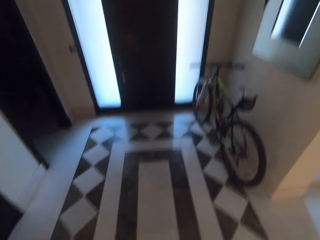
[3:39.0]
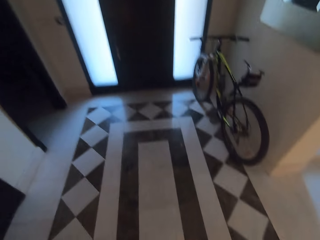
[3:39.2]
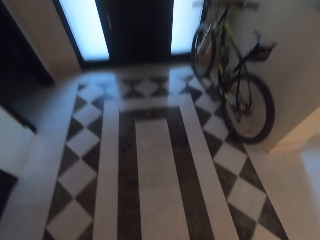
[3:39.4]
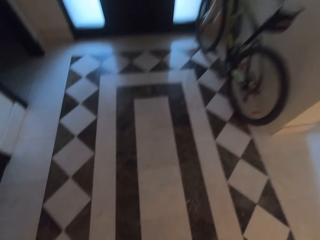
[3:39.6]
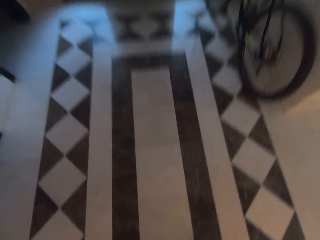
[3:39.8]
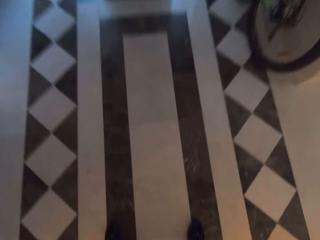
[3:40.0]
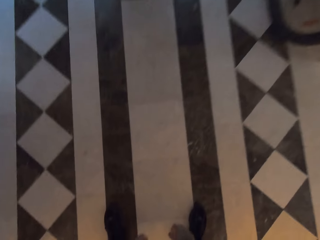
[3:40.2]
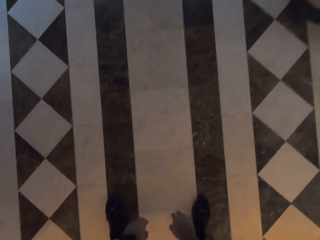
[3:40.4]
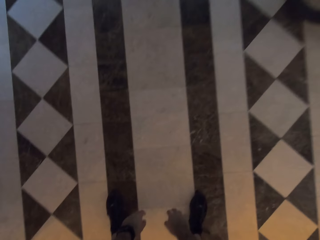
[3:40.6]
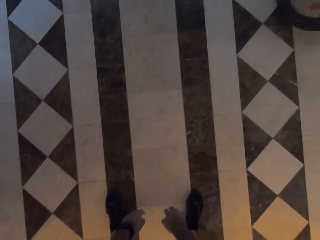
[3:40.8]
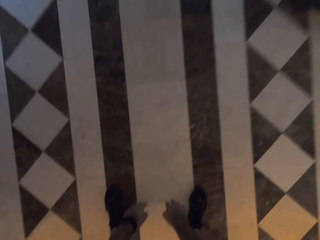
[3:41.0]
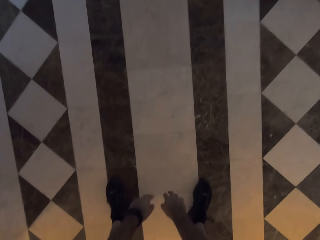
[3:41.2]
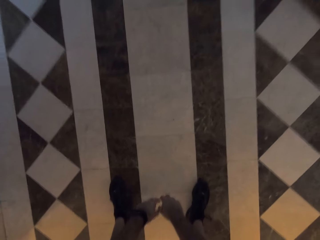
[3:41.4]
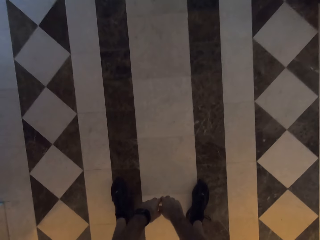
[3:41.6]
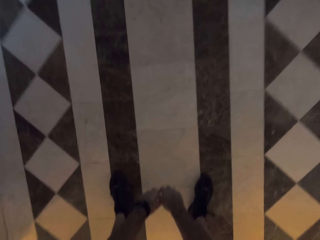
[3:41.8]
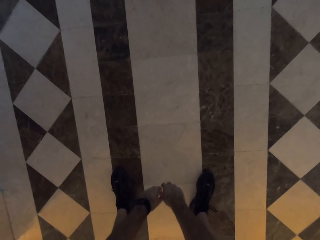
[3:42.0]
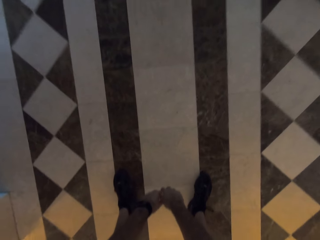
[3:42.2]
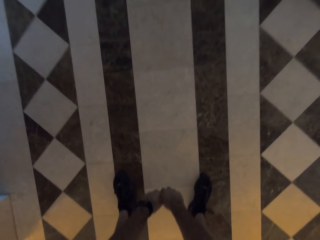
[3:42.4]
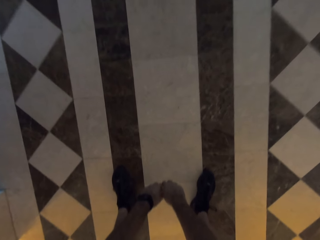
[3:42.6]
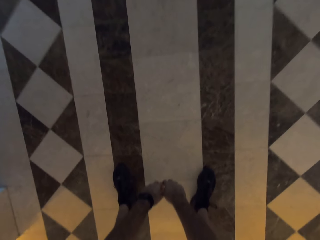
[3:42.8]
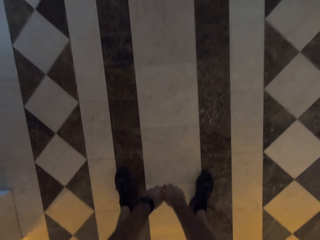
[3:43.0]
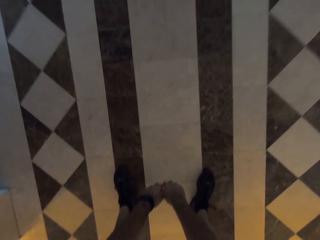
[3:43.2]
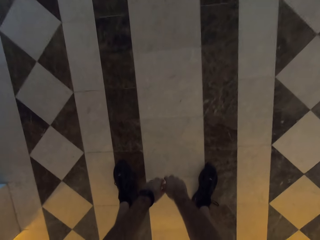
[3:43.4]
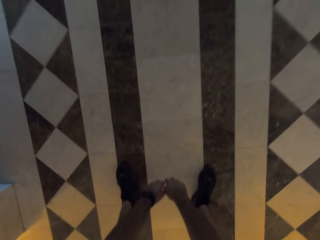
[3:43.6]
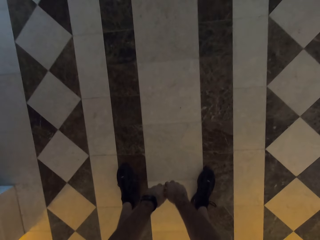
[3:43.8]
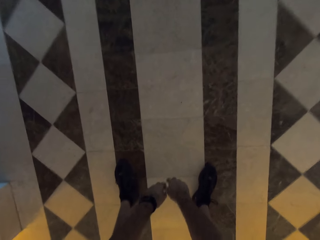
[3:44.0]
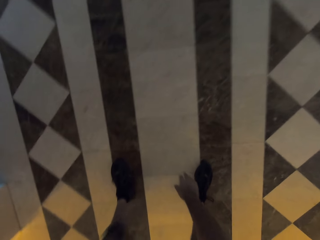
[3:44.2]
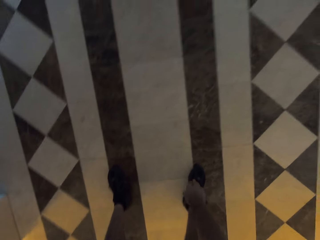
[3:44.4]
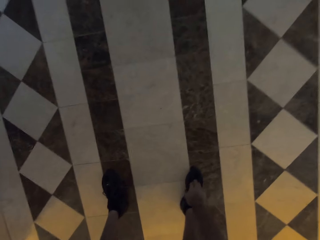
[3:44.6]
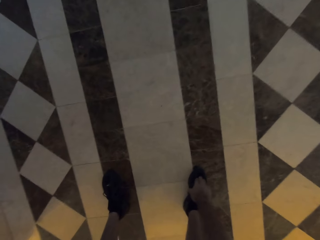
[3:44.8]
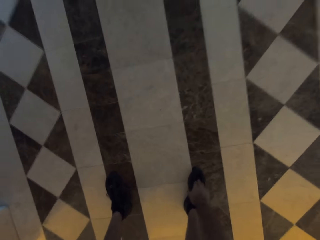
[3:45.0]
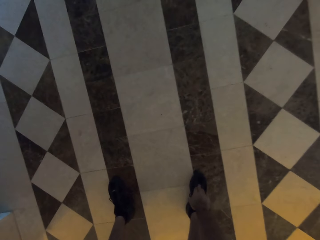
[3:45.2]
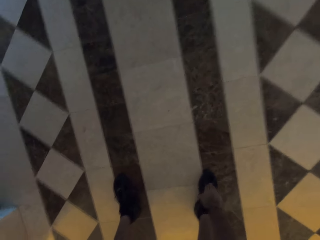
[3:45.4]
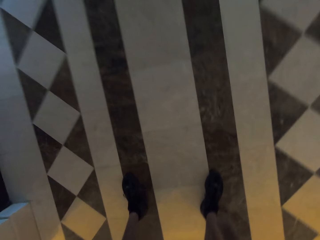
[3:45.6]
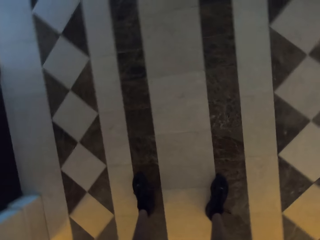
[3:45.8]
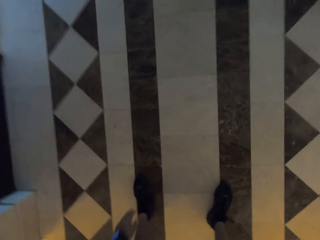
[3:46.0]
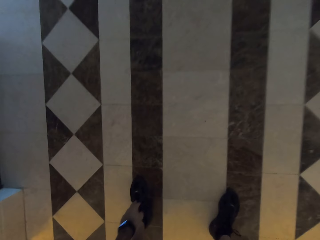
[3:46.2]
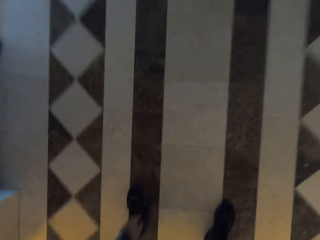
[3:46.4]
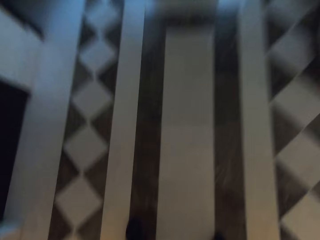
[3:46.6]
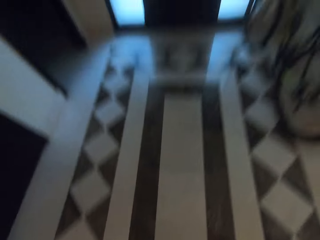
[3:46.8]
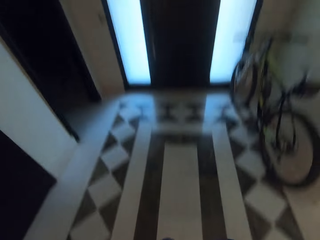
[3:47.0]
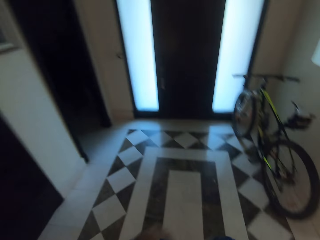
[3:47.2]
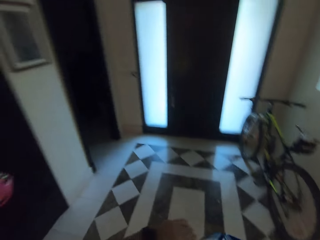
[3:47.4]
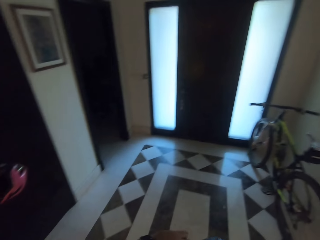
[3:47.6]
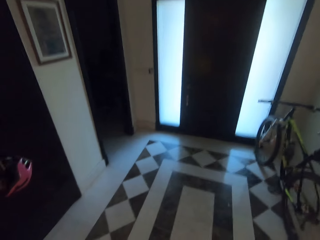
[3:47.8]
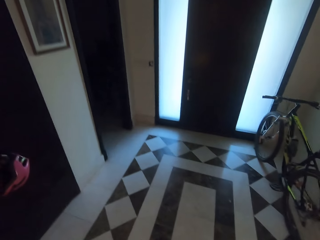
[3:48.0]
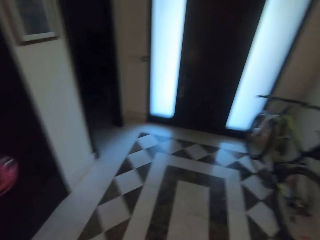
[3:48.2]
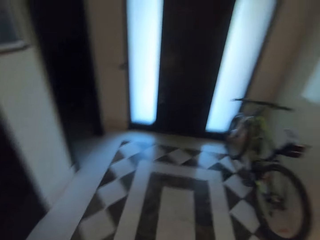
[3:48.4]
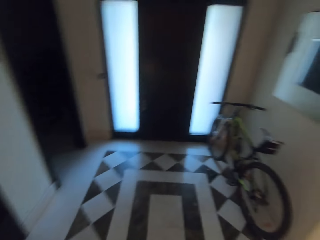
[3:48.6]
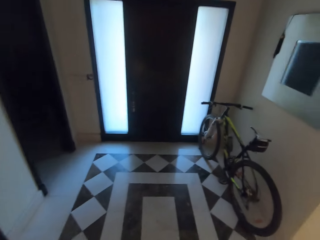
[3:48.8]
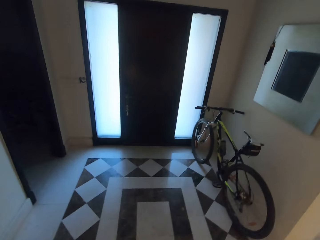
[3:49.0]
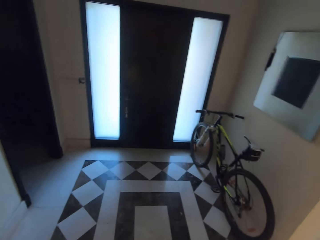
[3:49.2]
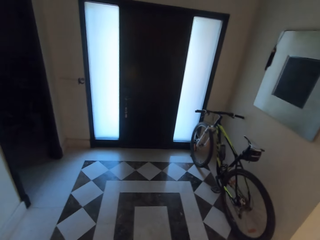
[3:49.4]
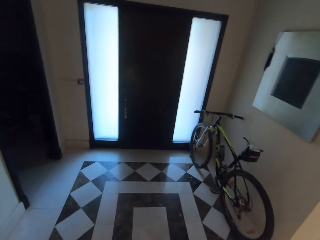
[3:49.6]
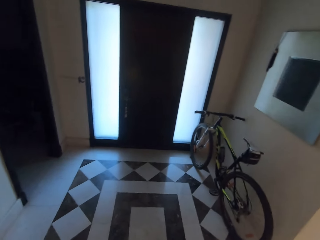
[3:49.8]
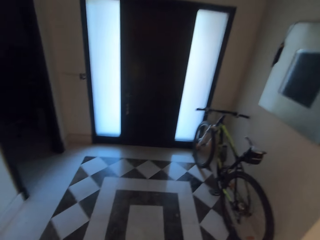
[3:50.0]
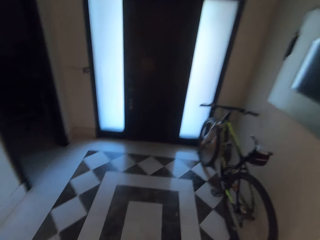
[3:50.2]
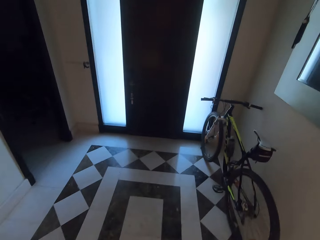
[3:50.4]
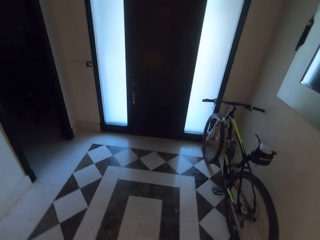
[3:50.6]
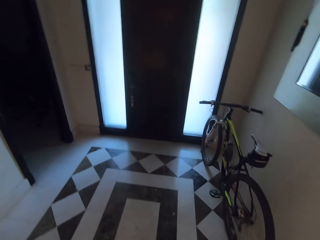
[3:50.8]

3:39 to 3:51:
The camera wearer squats. He touches his hands. He stares at the door.

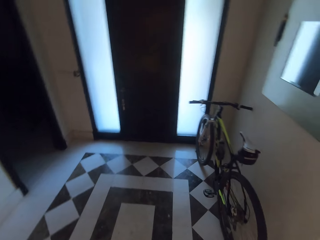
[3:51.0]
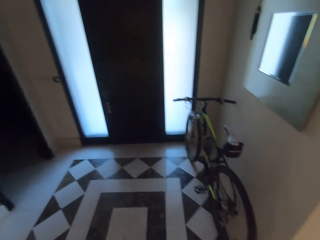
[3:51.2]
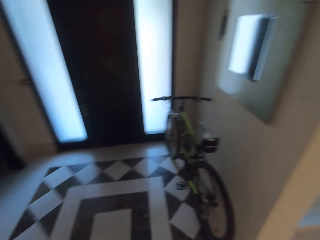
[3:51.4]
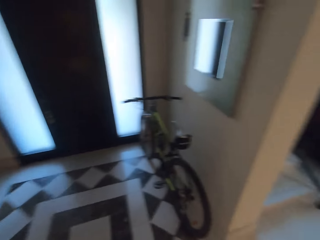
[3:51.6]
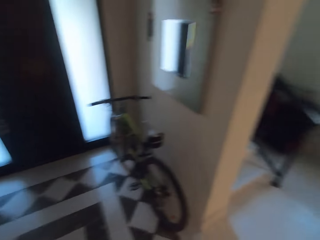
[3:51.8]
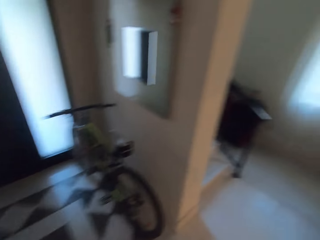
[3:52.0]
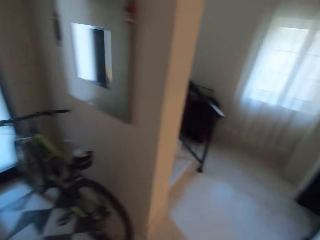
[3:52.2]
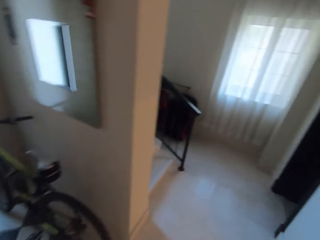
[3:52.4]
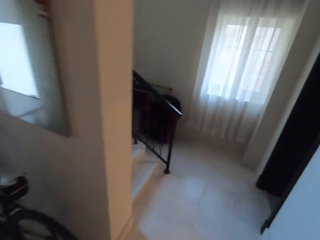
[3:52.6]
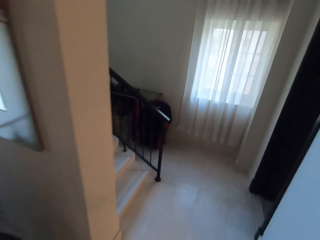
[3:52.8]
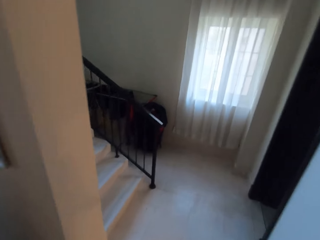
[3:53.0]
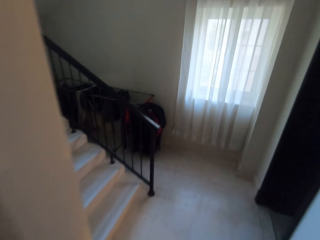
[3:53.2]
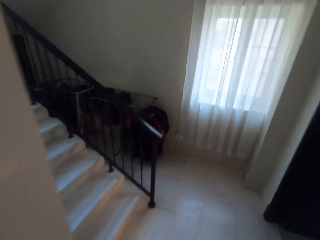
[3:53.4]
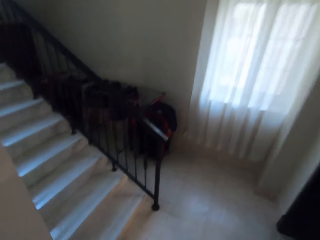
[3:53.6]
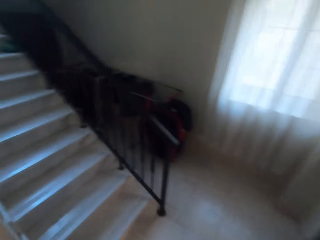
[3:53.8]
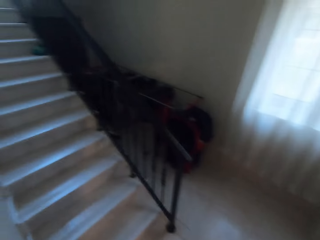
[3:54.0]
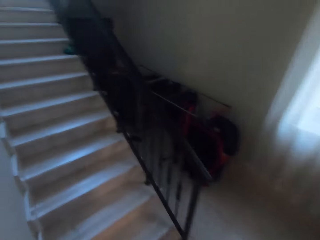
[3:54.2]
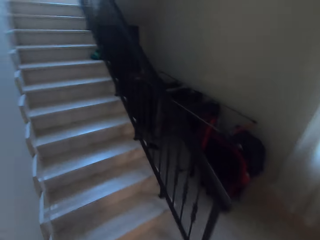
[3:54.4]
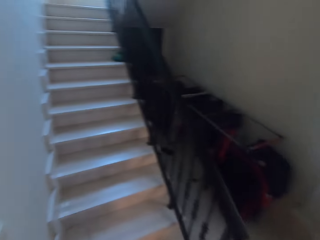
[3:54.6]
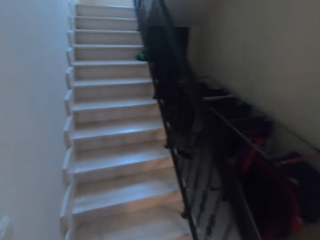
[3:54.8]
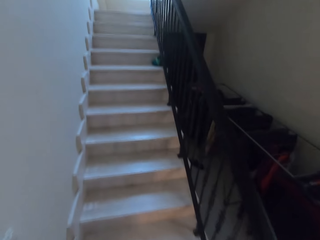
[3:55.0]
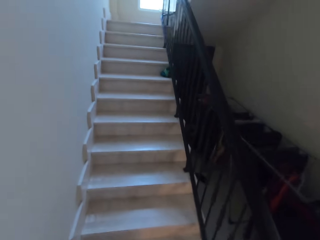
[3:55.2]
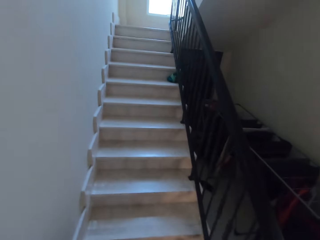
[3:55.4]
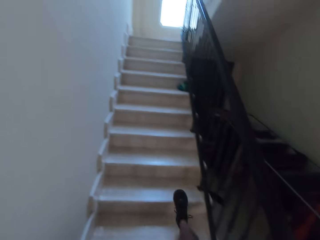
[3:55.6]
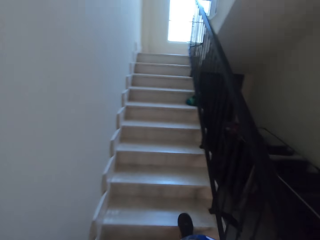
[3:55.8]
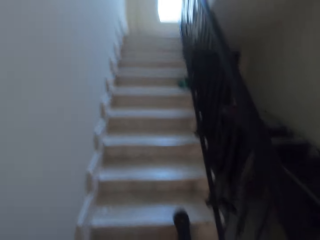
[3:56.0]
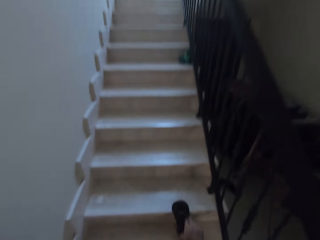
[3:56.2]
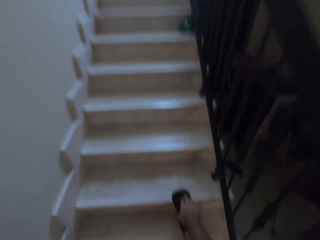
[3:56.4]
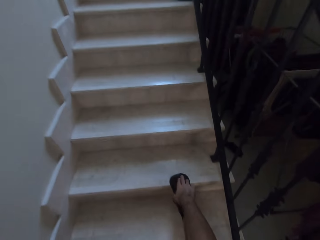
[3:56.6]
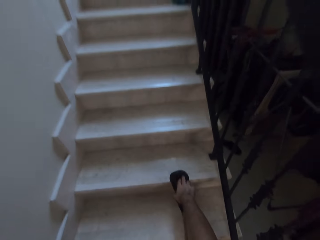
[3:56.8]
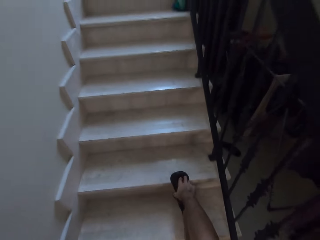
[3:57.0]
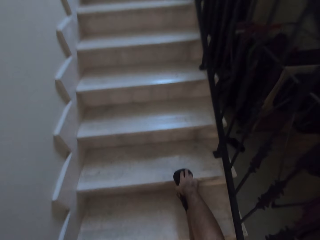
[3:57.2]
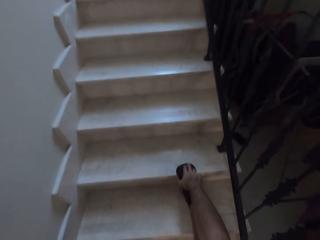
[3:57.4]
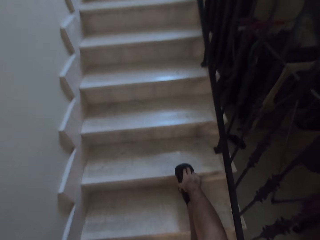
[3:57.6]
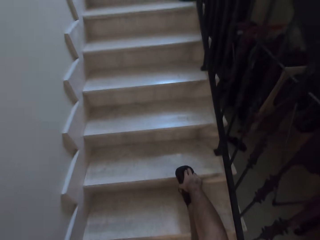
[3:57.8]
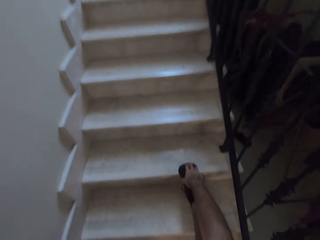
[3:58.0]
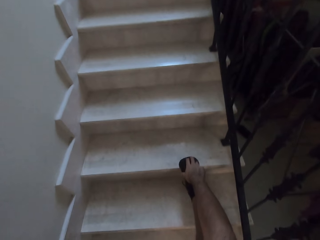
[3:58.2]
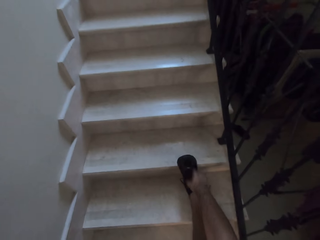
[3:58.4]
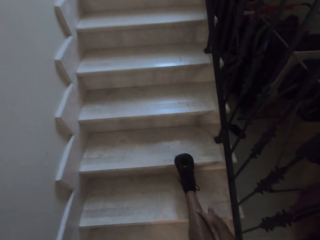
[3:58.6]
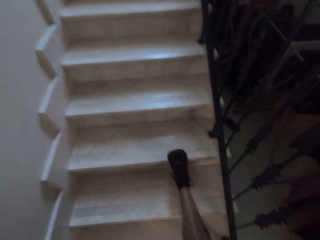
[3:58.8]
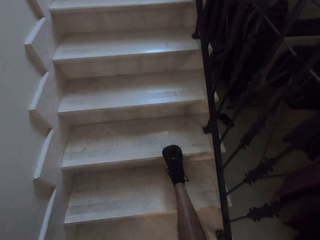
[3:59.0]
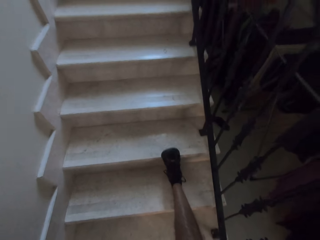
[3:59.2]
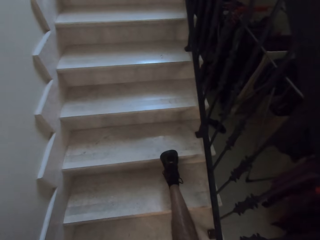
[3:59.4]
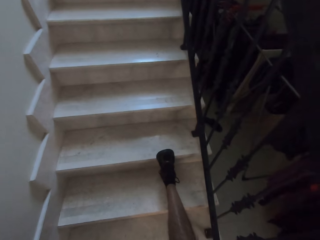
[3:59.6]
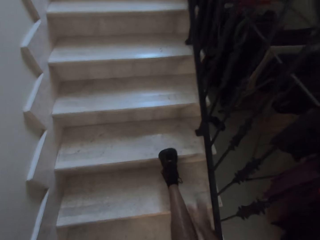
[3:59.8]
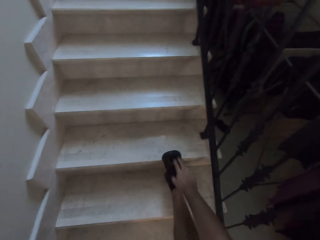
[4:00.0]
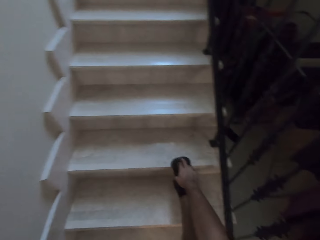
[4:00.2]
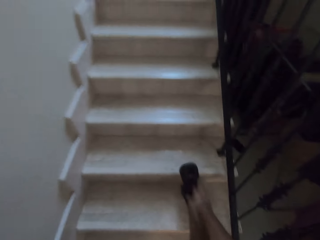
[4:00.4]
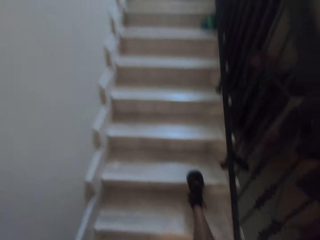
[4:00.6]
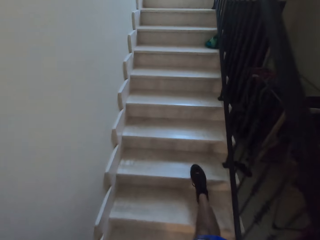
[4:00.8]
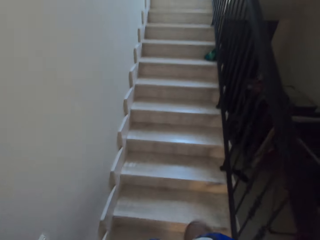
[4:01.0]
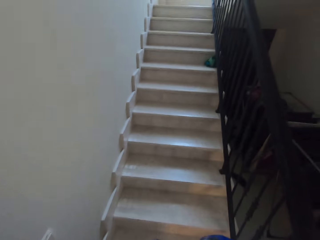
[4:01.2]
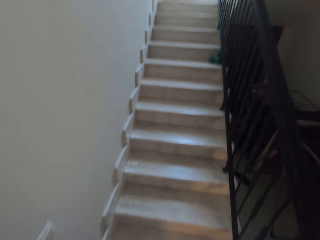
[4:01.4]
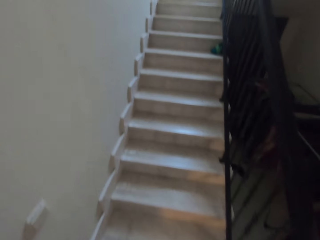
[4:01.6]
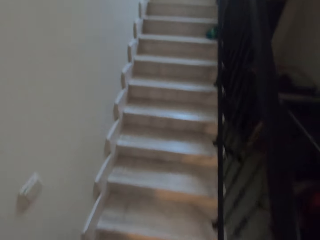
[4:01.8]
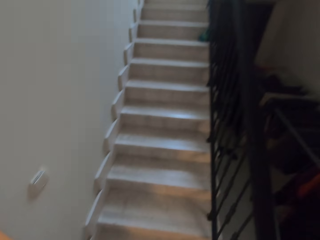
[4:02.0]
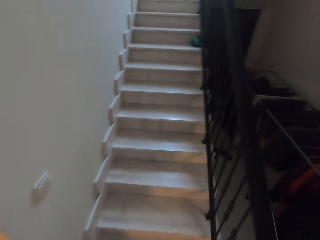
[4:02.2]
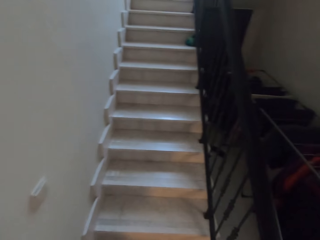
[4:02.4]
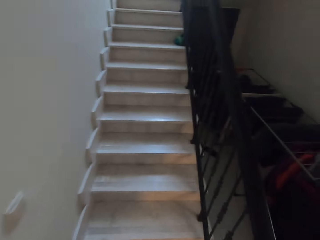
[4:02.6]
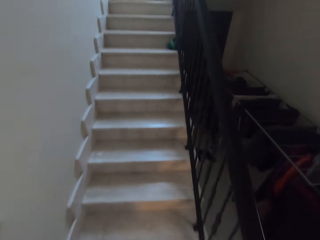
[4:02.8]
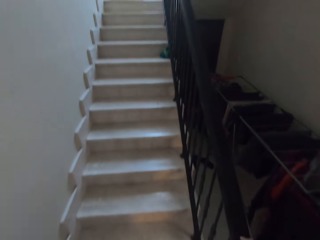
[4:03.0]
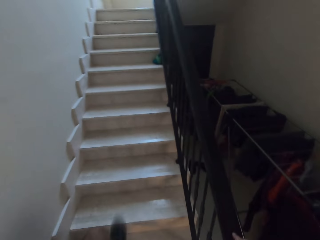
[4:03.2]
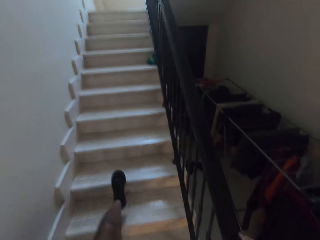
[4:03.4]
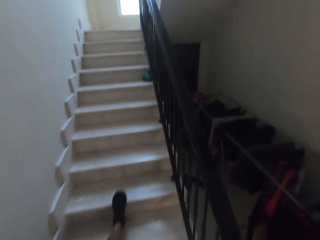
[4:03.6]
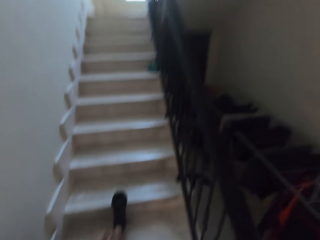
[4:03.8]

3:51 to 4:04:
The camera wearer walks around the room. He climbs the staircase. He touches his shoes. He exercises at the stairs.
